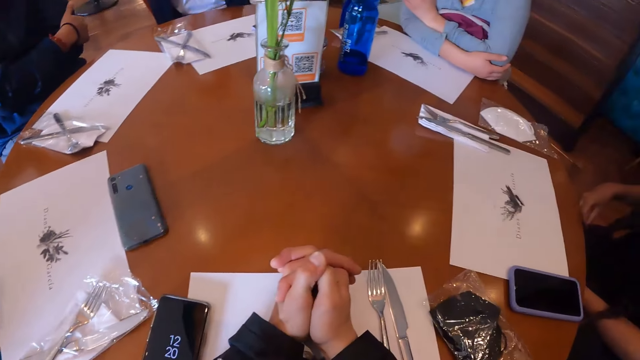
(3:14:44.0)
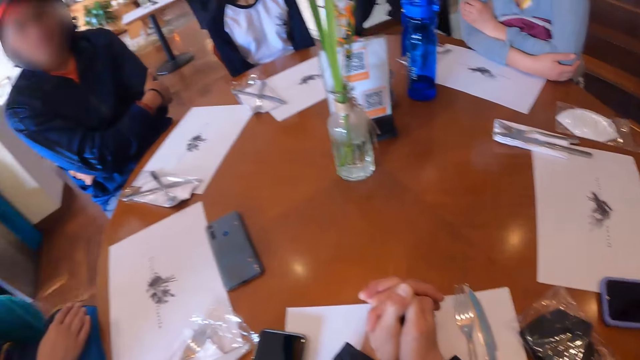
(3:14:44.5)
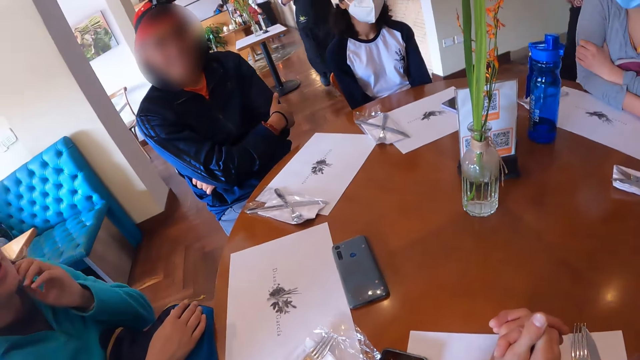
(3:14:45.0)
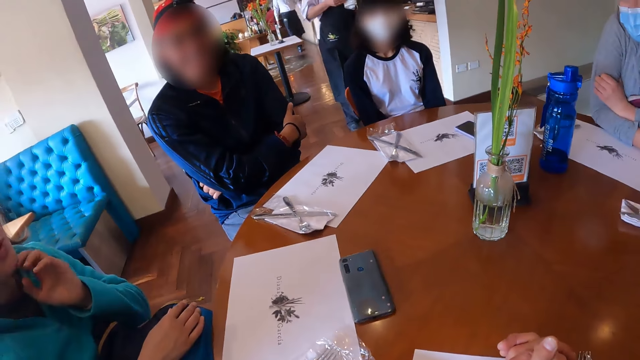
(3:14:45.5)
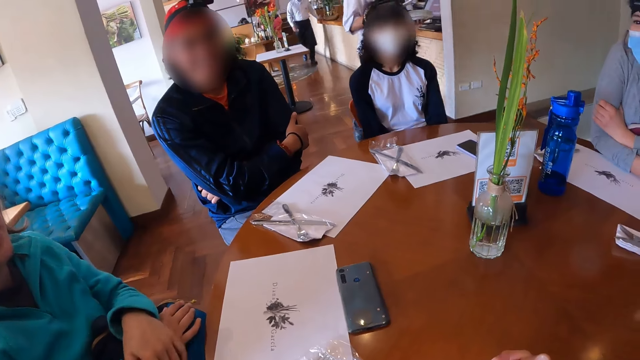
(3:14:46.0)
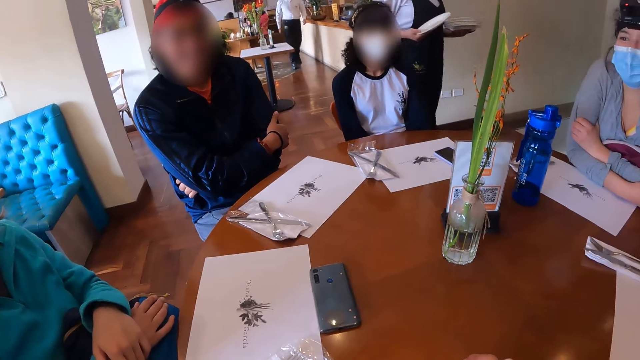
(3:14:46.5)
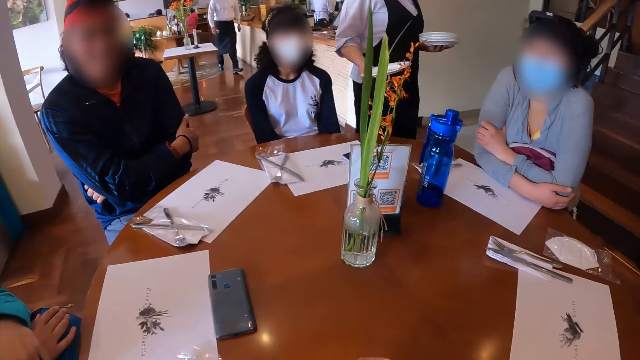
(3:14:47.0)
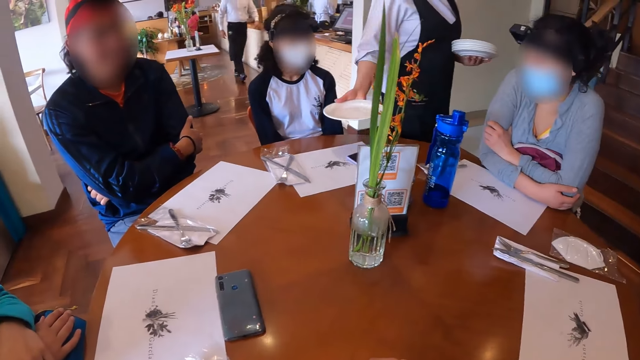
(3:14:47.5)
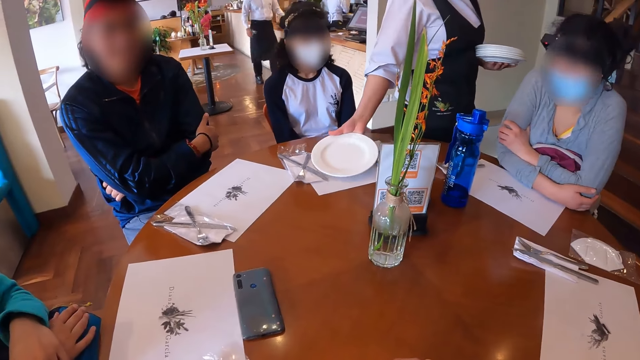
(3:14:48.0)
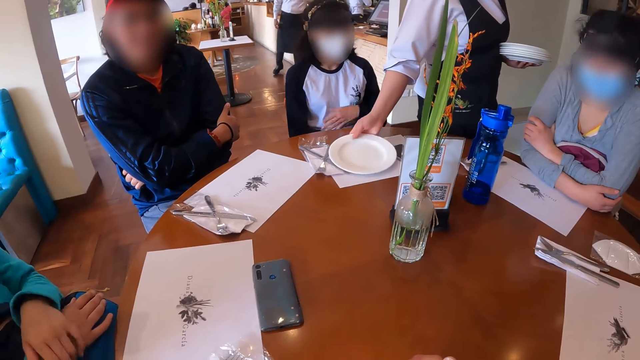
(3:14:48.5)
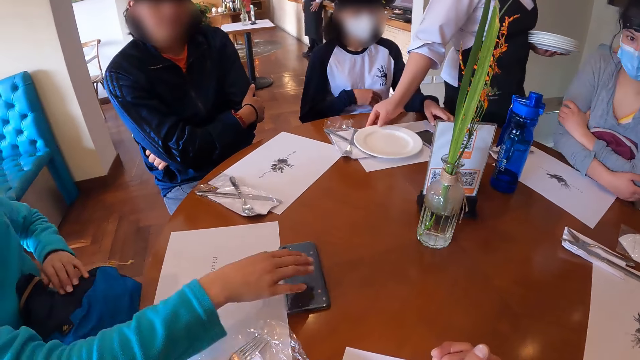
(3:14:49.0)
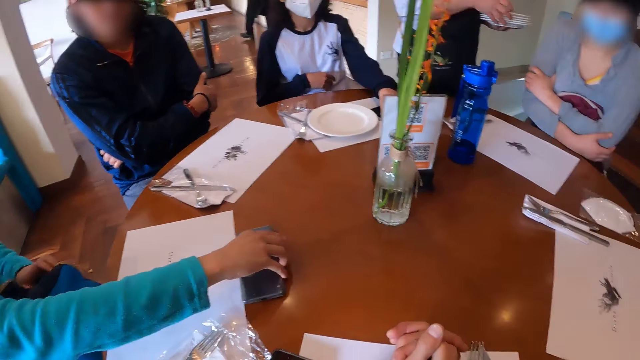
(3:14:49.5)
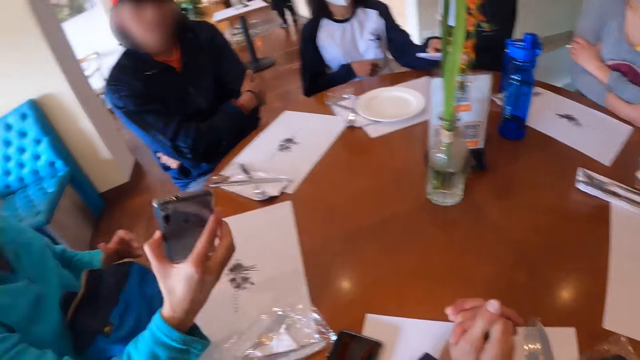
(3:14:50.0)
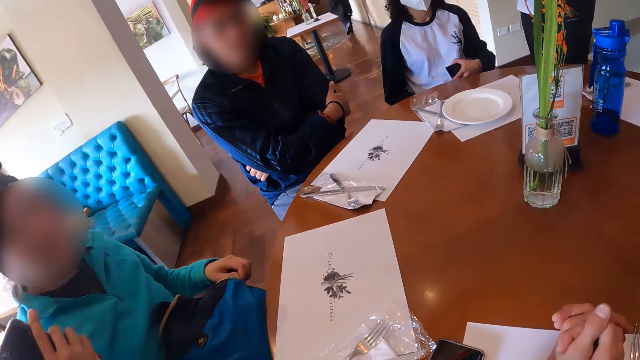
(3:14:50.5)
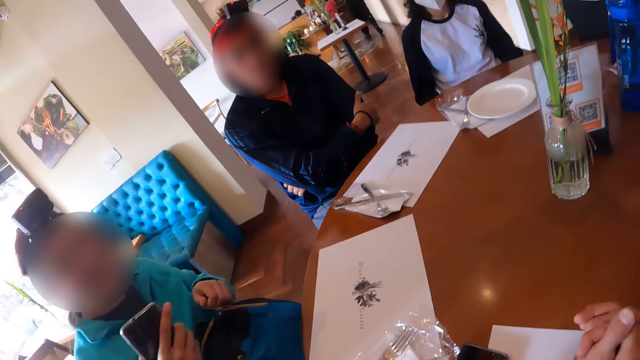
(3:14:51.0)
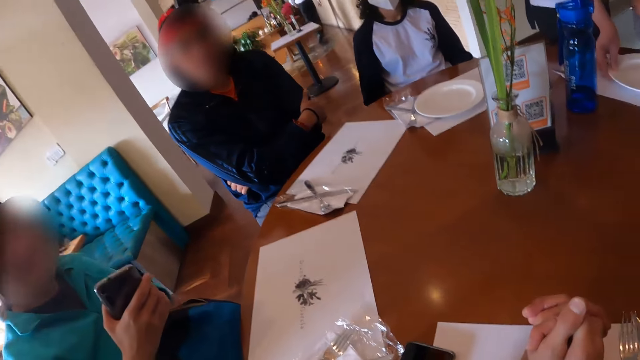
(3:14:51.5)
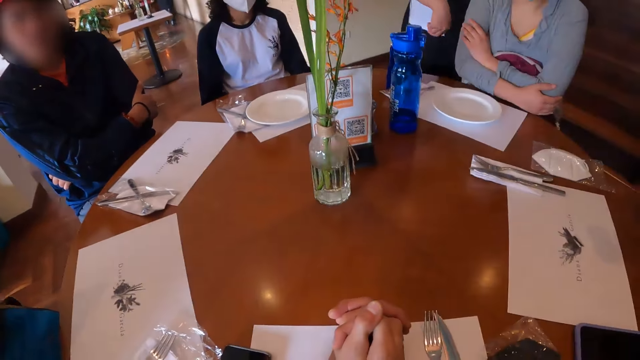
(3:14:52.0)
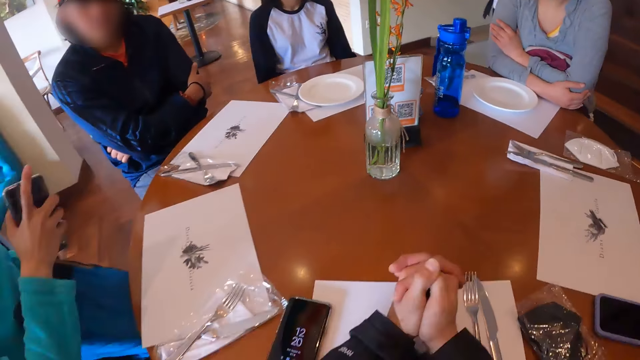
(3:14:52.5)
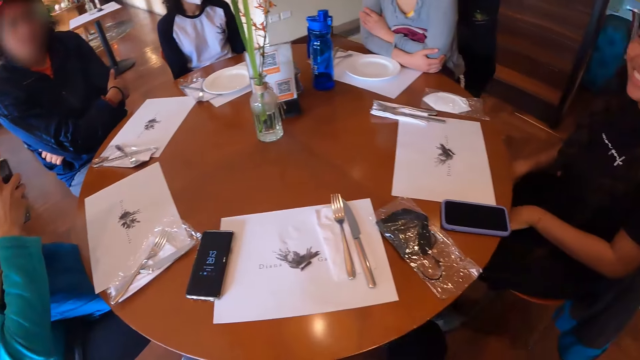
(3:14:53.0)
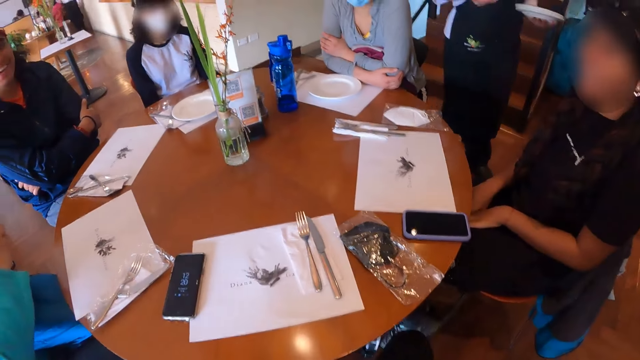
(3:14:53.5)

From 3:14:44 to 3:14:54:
A woman drops a plate on the table with her right hand. The woman picks a plate in her left hand with her right hand. A girl takes her phone. The woman drops a plate from her right hand to the table. She drops a plate from her right hand to the table again.

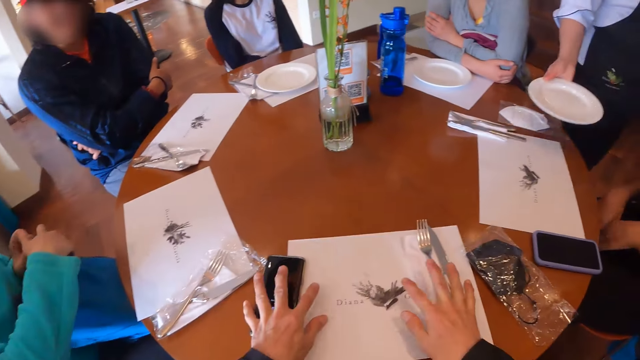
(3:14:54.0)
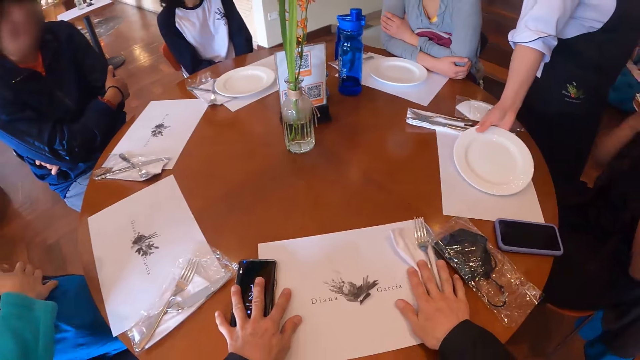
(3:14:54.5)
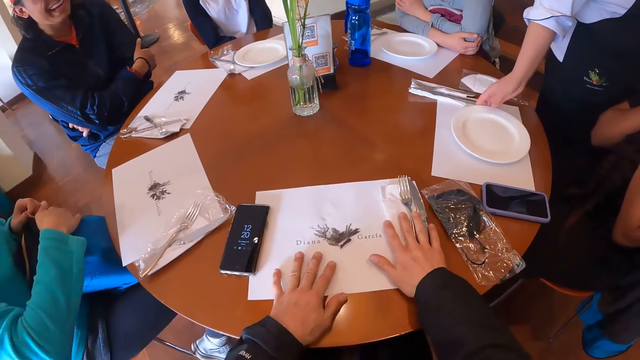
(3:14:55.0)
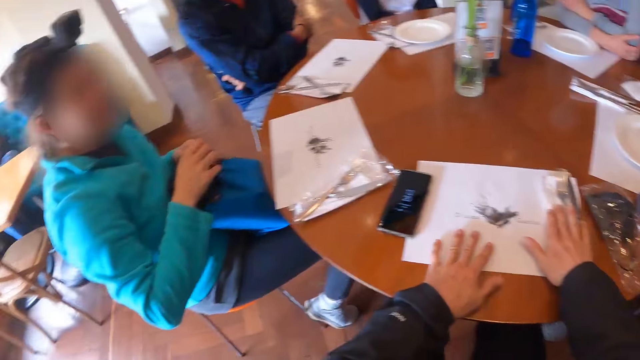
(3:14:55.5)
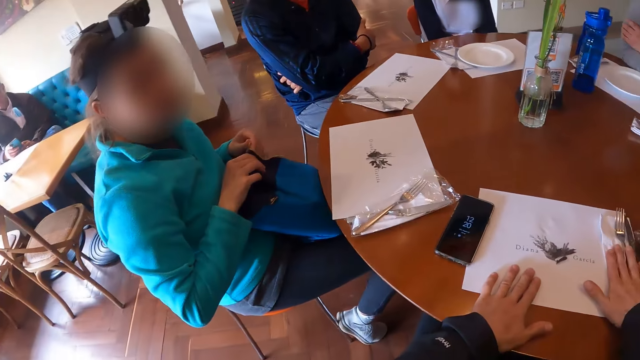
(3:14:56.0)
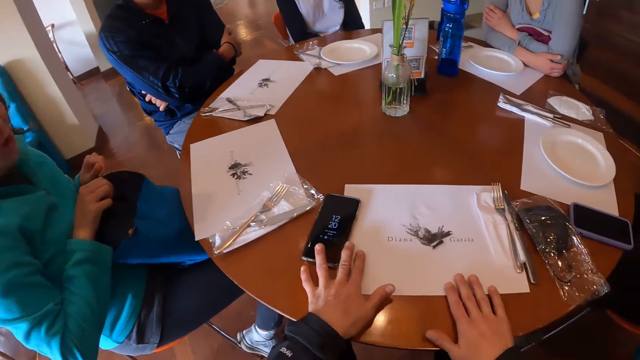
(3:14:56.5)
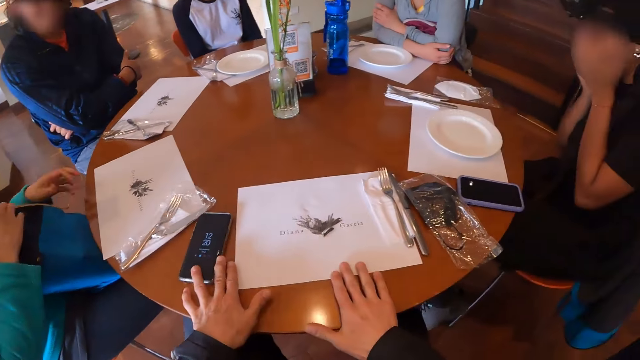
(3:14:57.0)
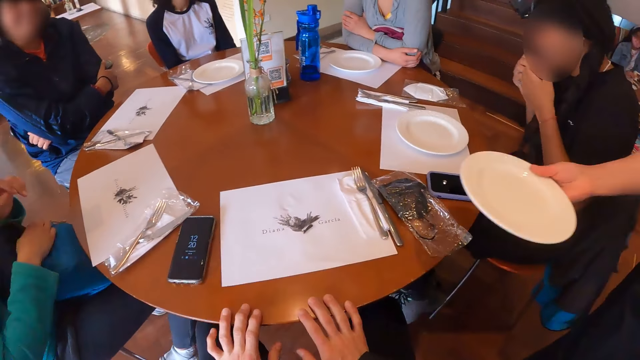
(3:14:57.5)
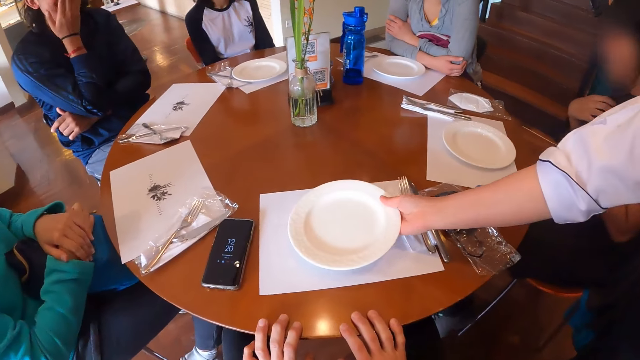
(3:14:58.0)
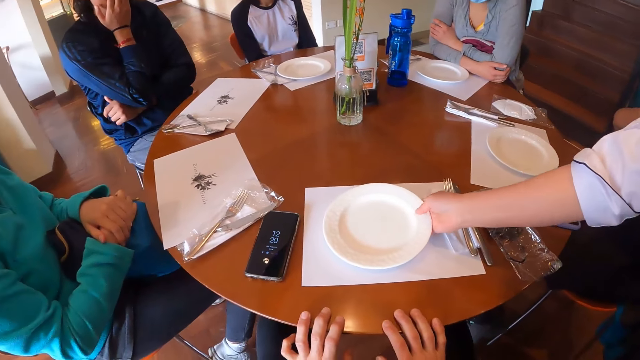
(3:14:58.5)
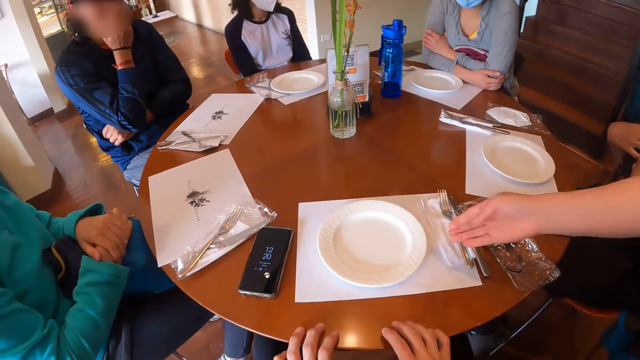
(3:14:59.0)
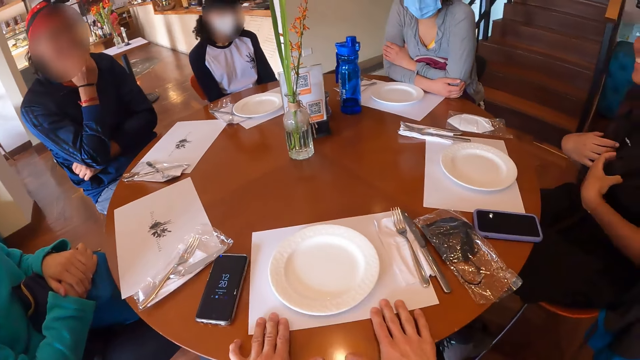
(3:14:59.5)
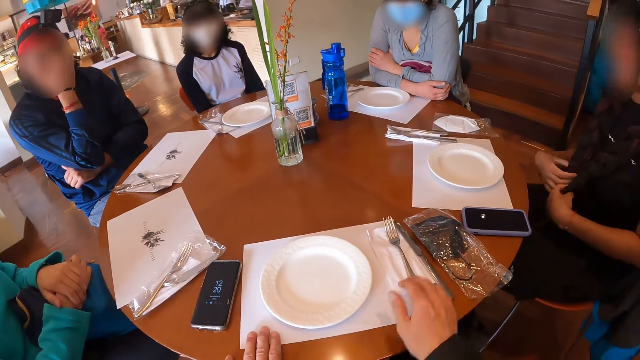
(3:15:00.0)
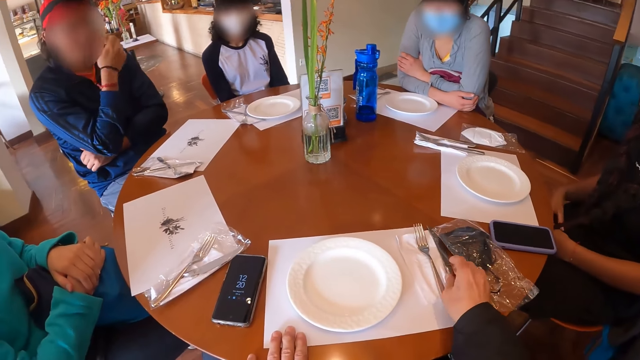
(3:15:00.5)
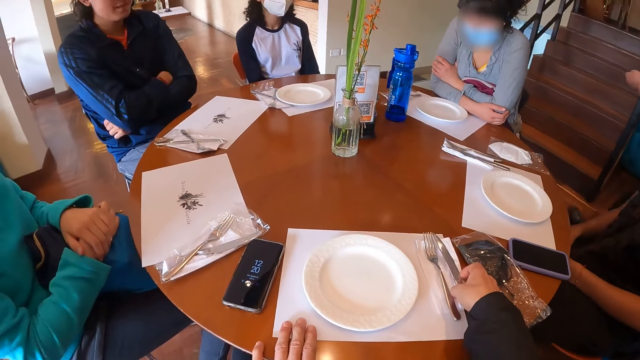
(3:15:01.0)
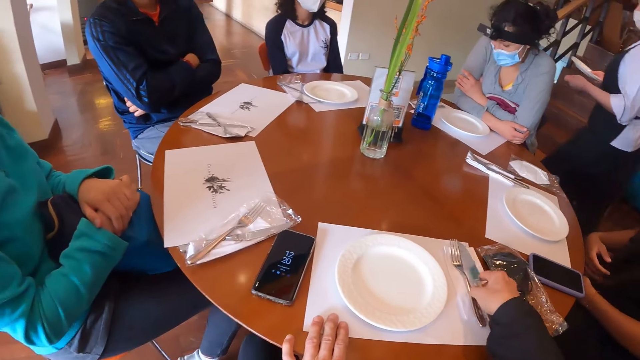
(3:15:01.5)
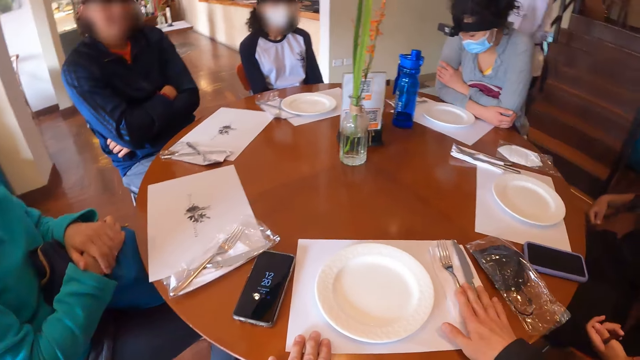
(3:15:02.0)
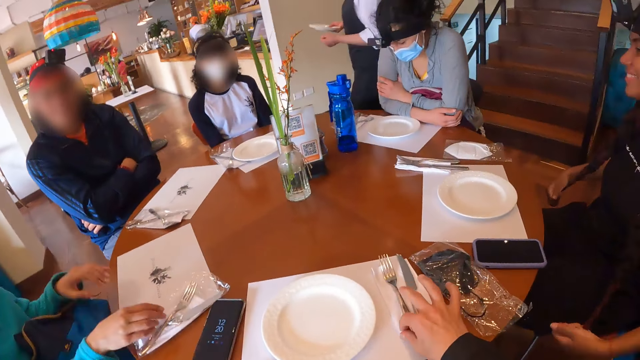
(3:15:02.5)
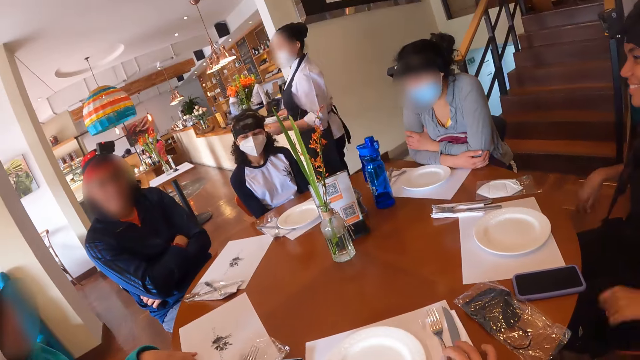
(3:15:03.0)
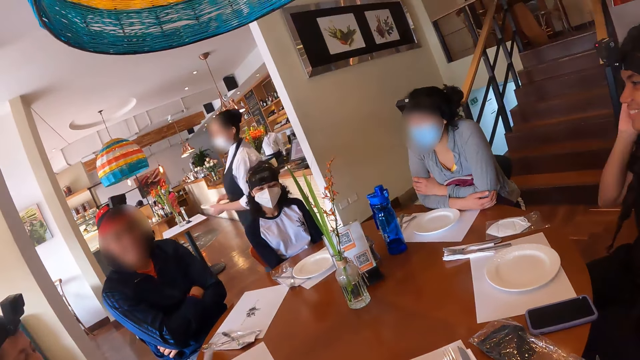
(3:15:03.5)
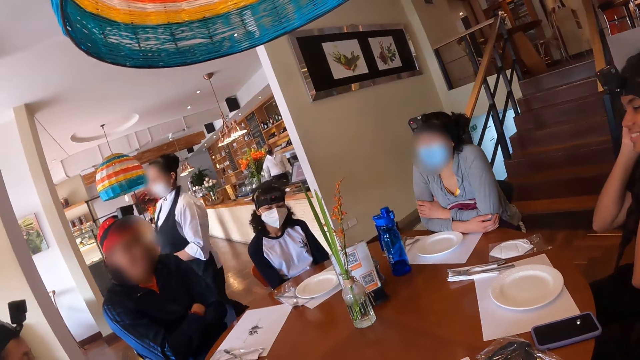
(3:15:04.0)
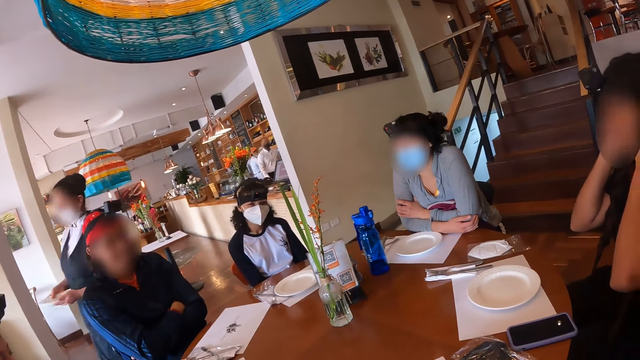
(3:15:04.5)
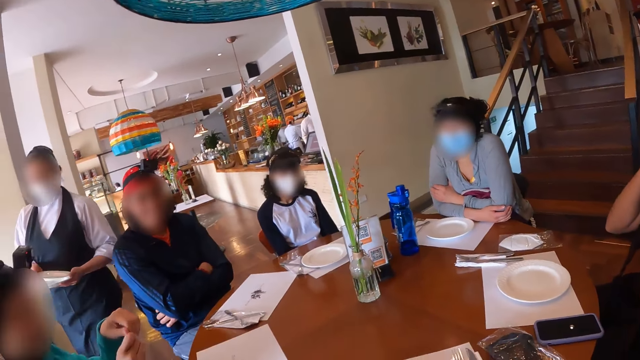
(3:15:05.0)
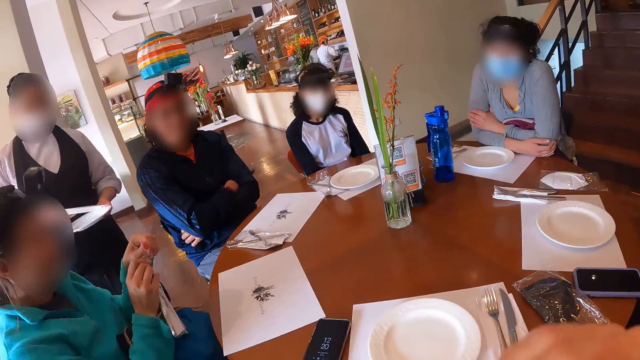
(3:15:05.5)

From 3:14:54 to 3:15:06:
A woman closes a bag with her left hand. The camera wearer moves the fork on the table. Another woman drops a plate from her right hand to the table. The camera wearer places her hands on the table. The other woman drops a plate from her right hand to the table. The camera wearer picks up a knife from the table with her right hand. She drops the knife on the table with her right hand.
